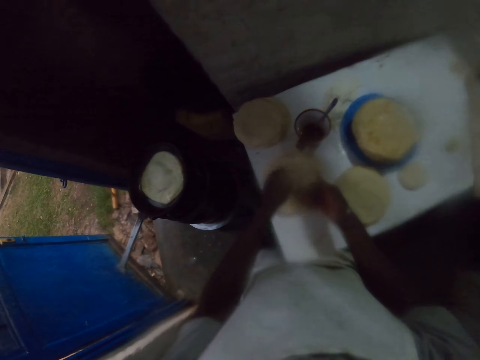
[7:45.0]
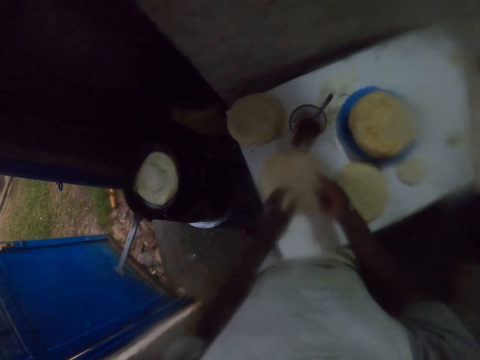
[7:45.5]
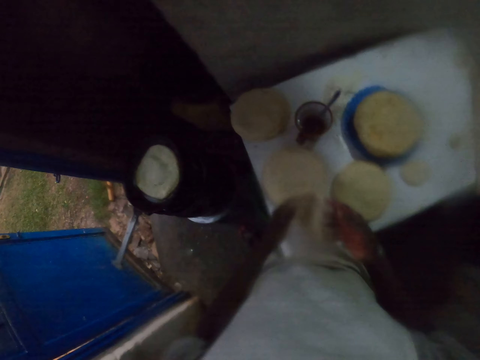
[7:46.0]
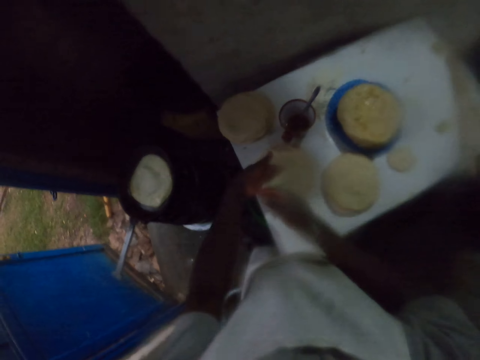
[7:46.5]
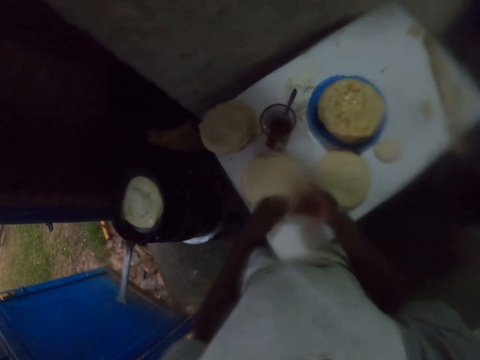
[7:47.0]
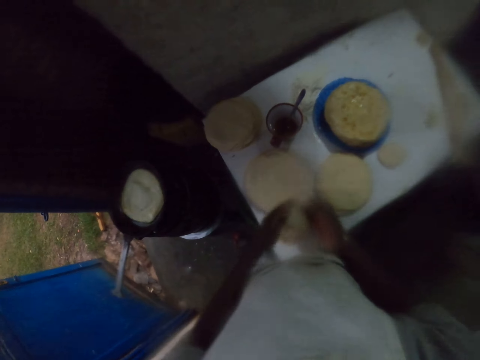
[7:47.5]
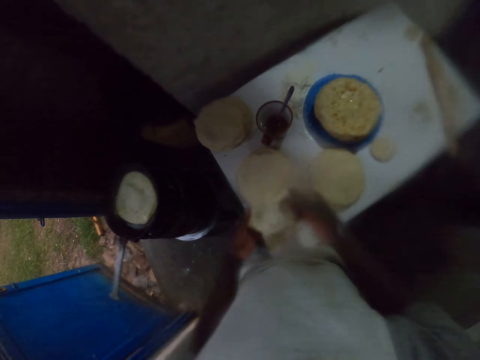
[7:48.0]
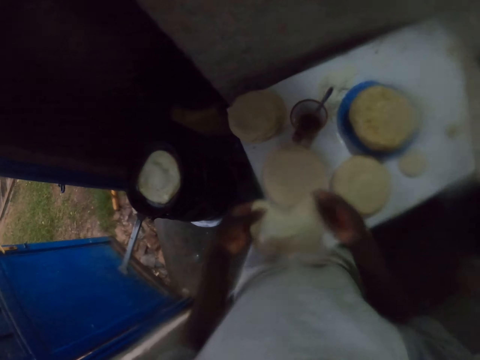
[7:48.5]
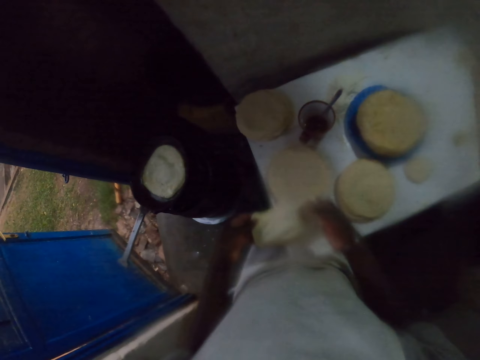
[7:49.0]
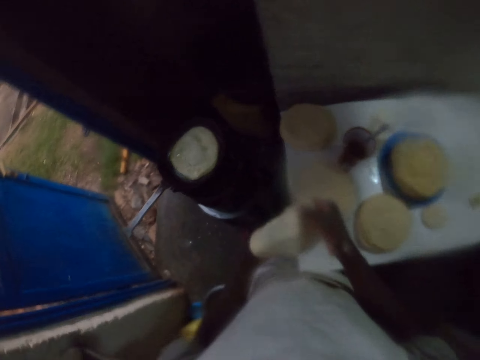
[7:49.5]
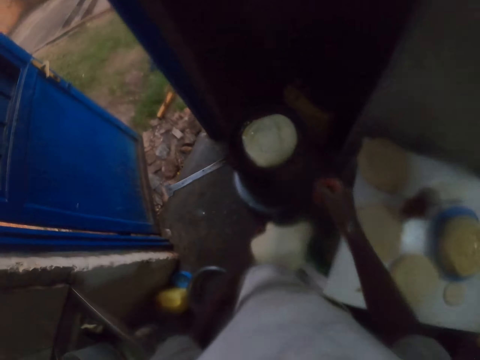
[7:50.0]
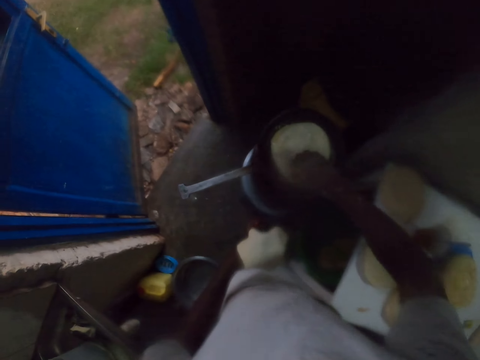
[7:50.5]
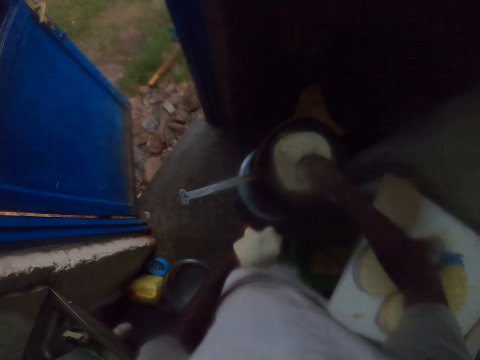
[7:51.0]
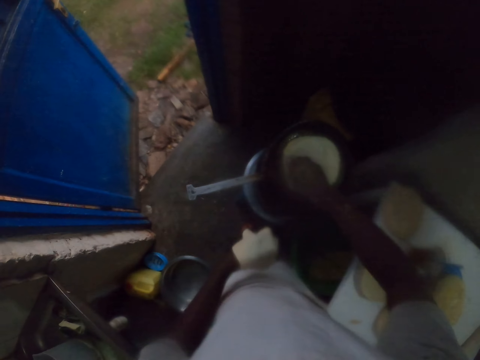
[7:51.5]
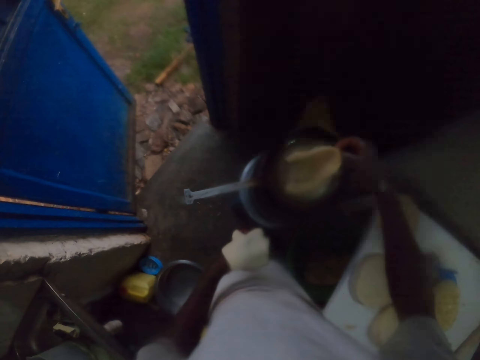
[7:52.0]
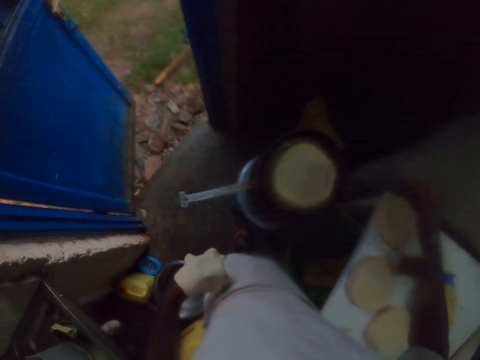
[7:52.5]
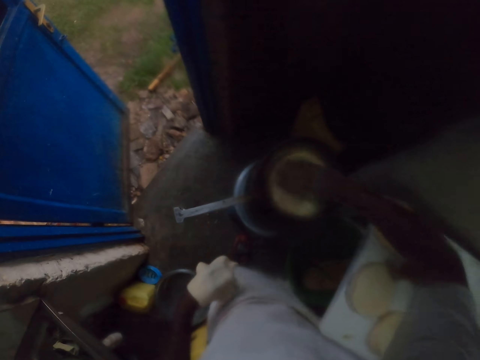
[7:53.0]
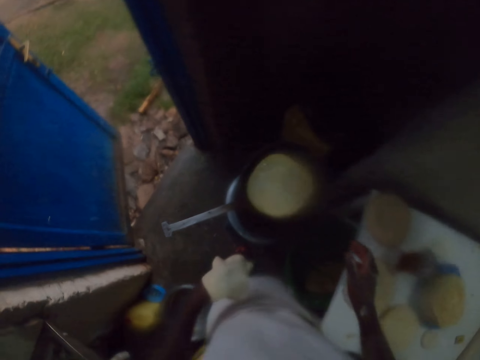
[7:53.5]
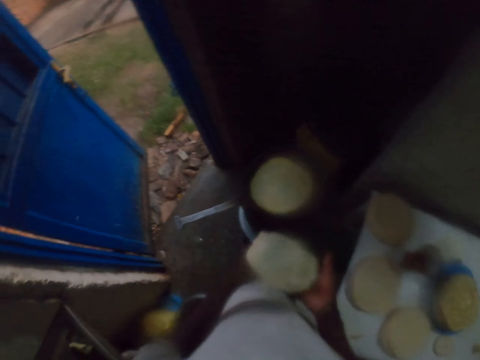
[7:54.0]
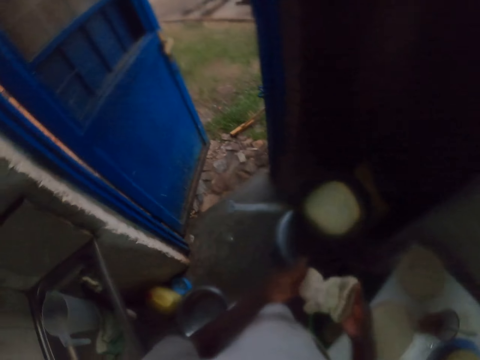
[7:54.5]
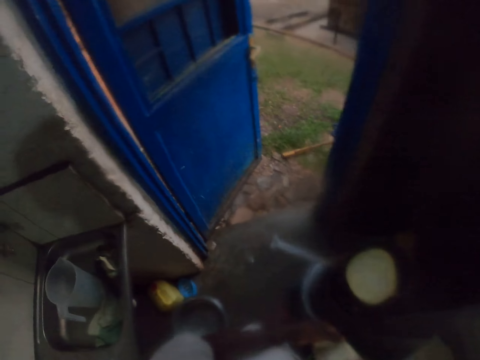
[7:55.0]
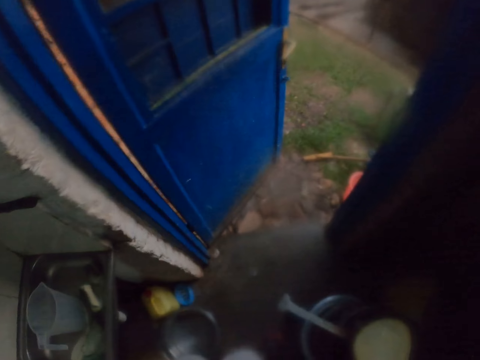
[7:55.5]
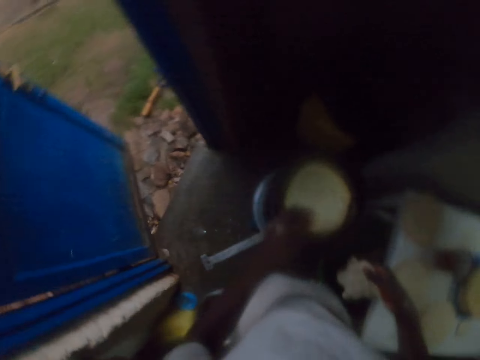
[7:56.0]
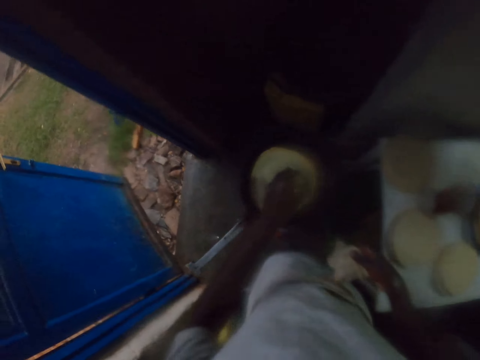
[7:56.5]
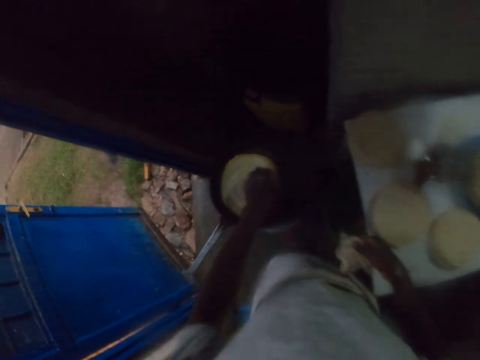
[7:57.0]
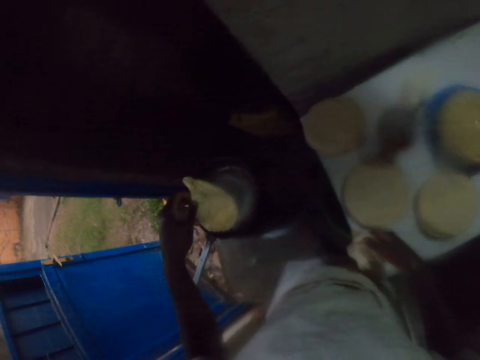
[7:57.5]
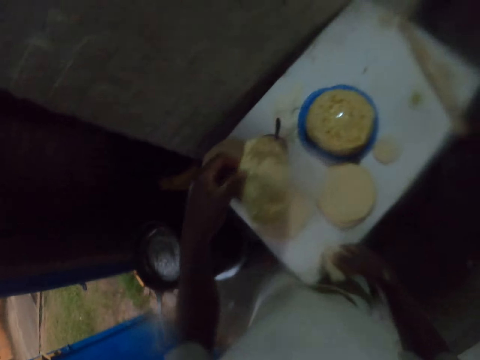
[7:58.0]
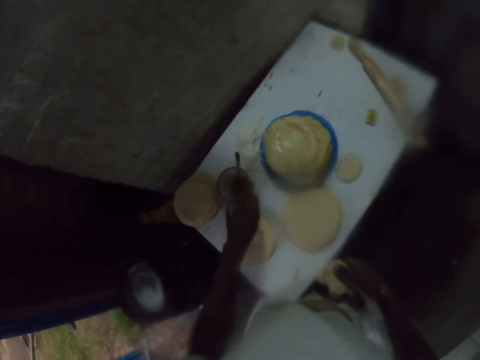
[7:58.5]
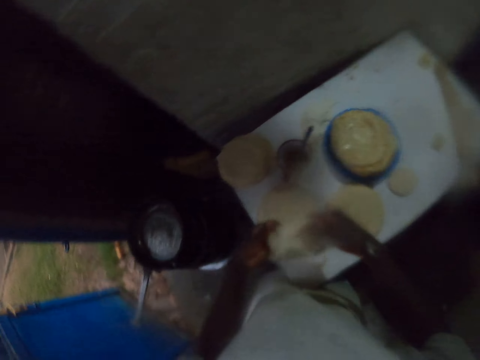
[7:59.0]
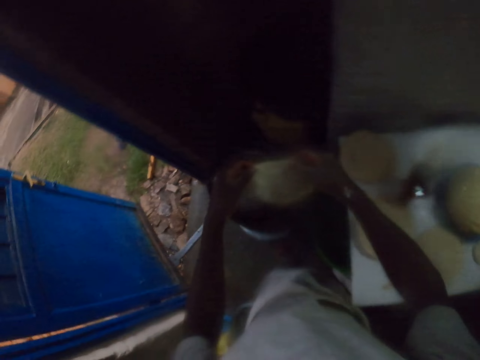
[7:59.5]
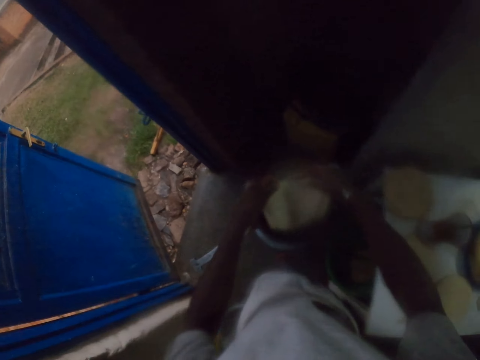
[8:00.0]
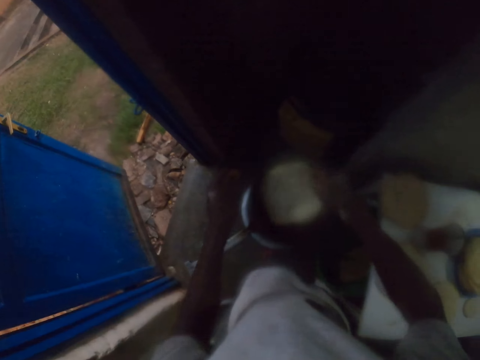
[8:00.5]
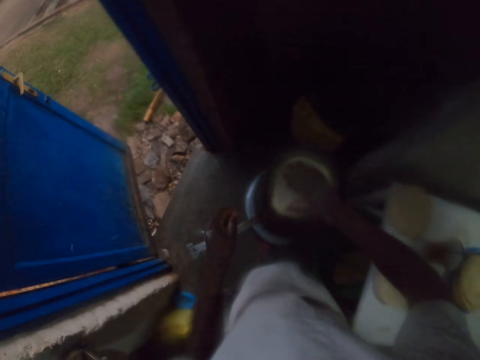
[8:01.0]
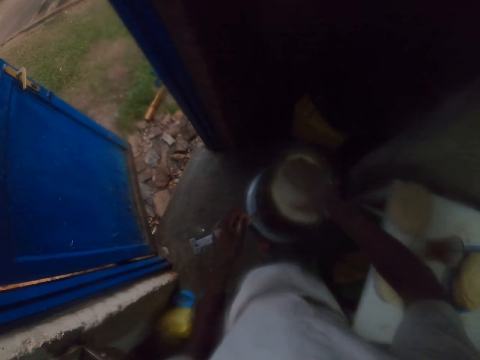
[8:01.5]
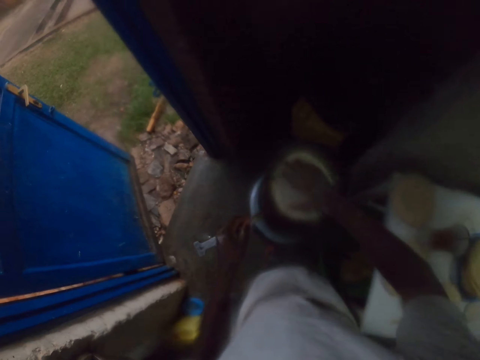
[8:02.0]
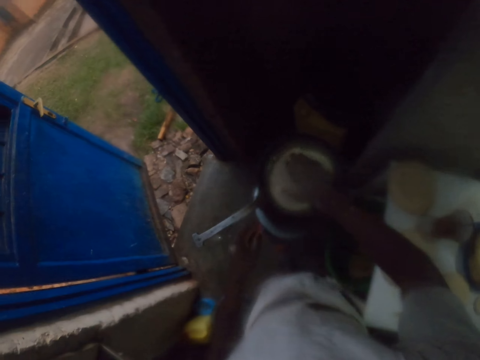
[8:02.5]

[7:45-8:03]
The camera wearer holds an uncooked chapati or pastry with both hands. He turns the pastry on hand. He lifts a cooked chapati from a pan. He turns the chapati on the pan. He spins the chapati with his right hand. He turns the pastry on hand. He holds the uncooked chapati with both hands and looks around. He puts the pastry on a plate. He lifts the cooked chapati from the pan. He throws the cooked chapati on a table with his left hand. He holds the uncooked chapati with both hands. He puts the uncooked chapati in the pan. He spins the chapati with his right hand.

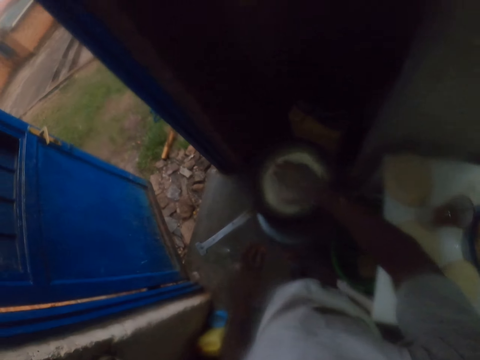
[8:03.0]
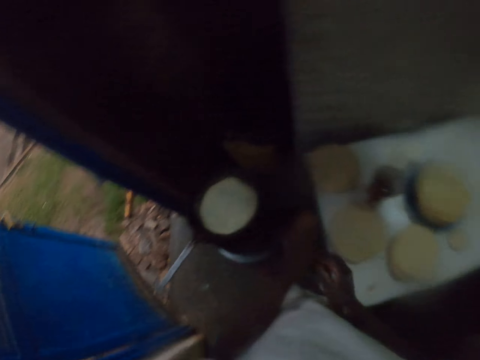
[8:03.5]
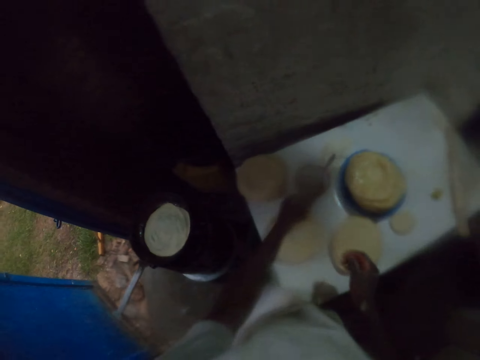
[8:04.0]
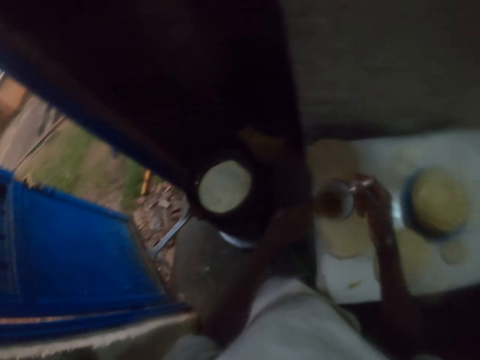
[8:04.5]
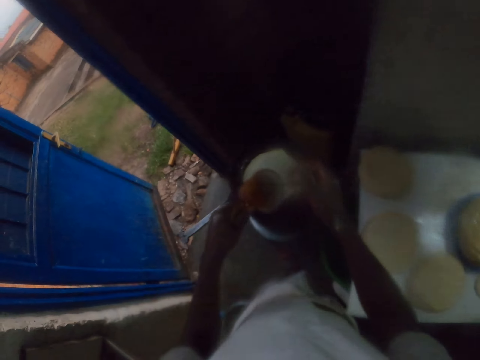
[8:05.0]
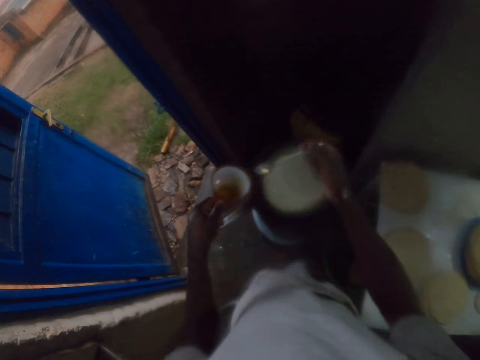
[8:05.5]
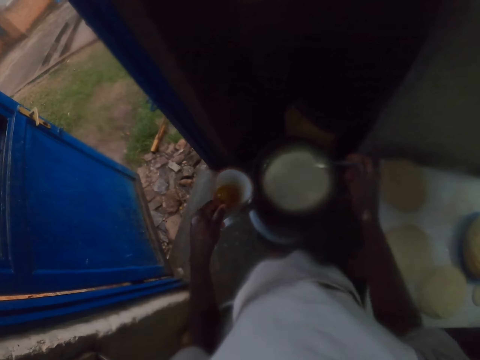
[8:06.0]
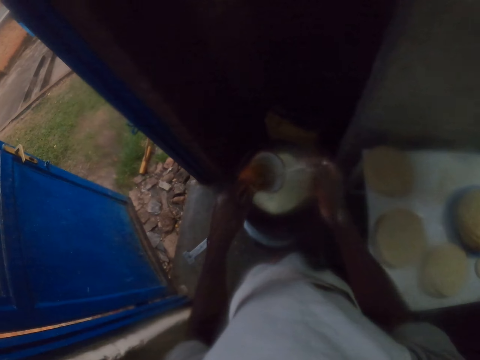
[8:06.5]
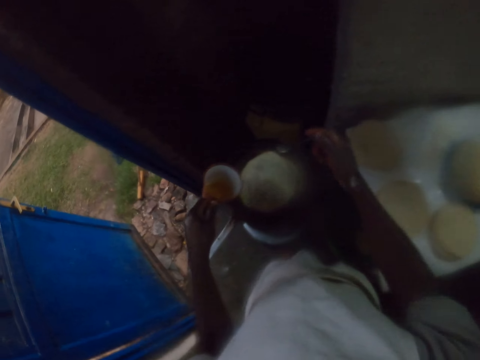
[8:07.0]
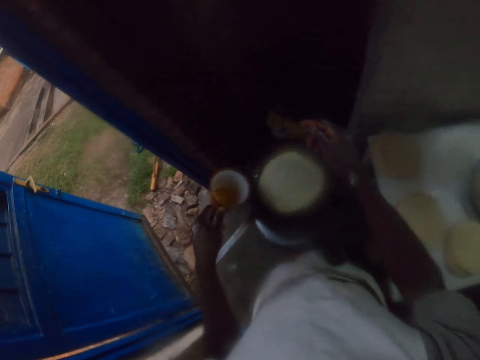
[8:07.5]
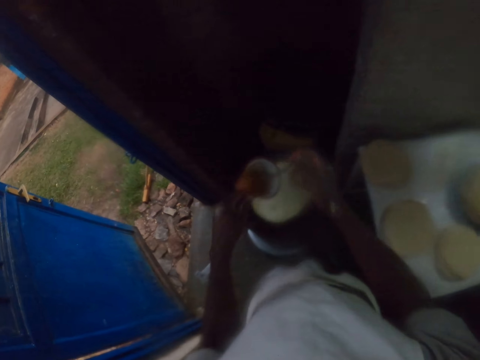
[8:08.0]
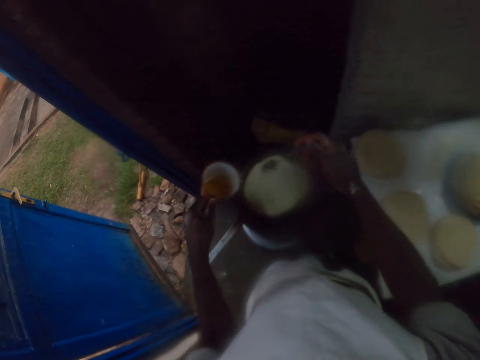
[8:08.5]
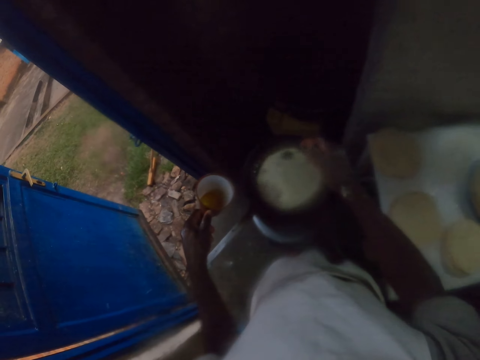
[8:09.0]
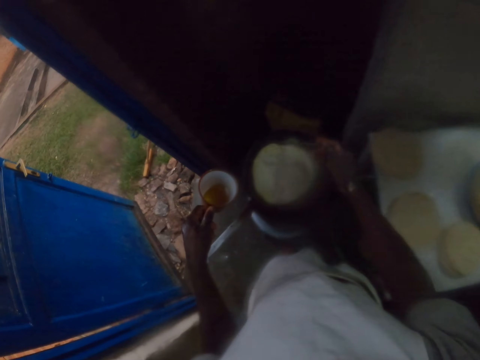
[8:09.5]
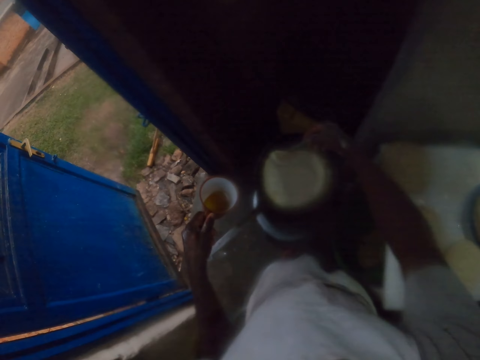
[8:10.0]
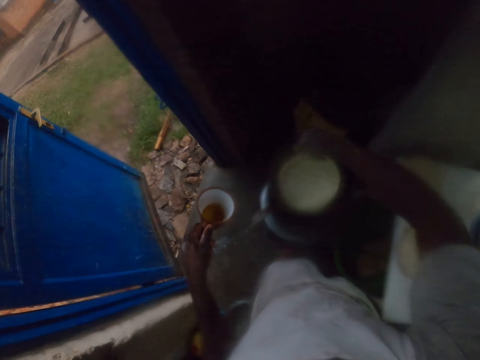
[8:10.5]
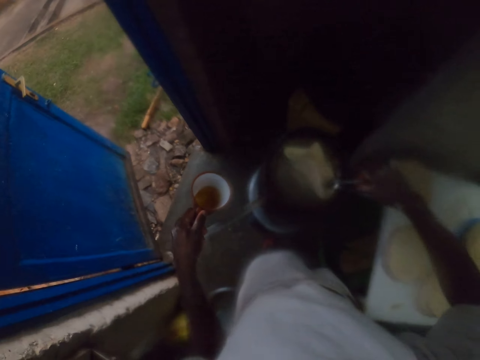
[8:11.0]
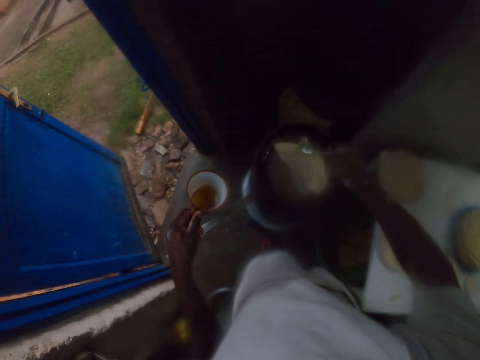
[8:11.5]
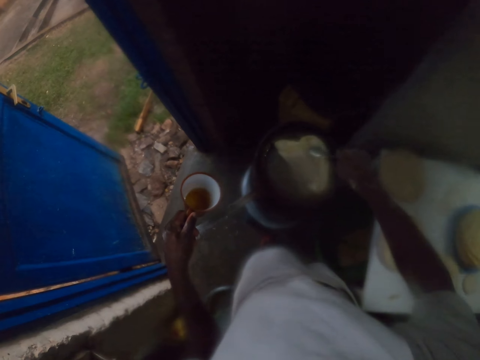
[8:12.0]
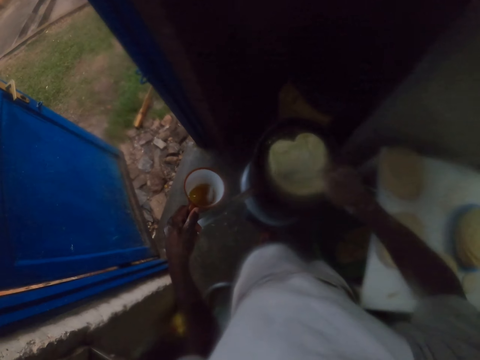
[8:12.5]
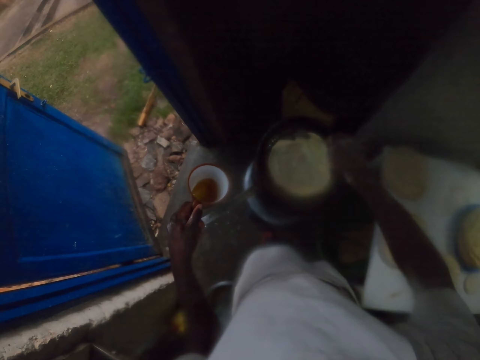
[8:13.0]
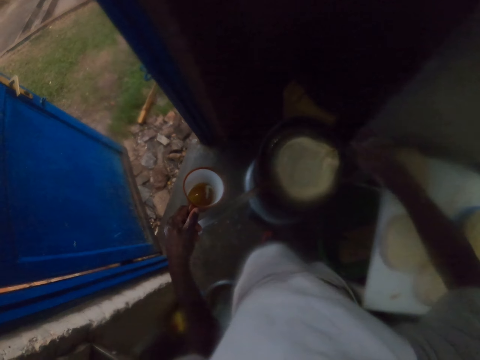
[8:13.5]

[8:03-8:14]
The camera wearer picks up a cup from a table with his left hand. He holds a spoon with his right hand. He applies oil on a pastry. He scoops cooking oil from the cup. He pours cooking oil on a pan. He scoops cooking oil from the cup again and pours cooking oil on the pan again. He scoops cooking oil from the cup again and pours cooking oil on the pan again. He turns the chapati on the pan. He spreads the chapati with the spoon.
